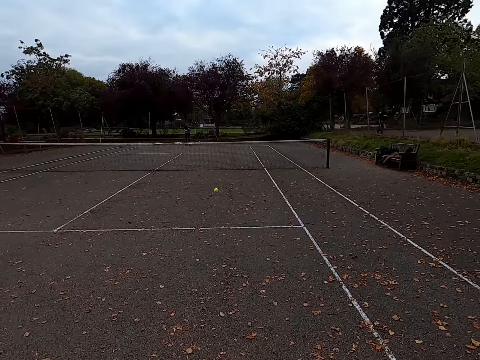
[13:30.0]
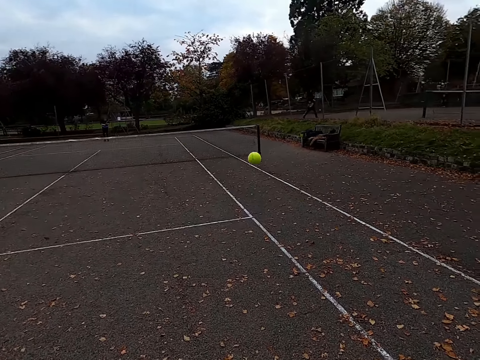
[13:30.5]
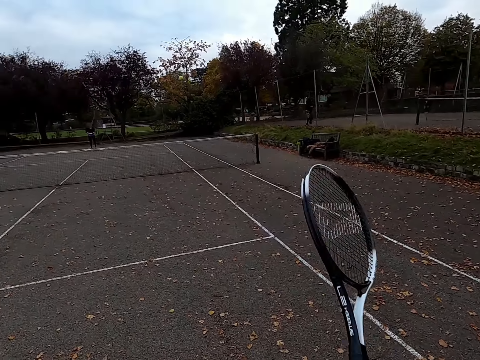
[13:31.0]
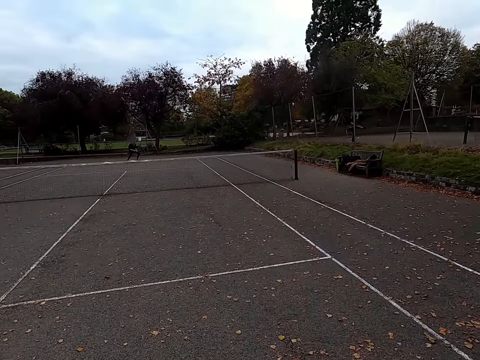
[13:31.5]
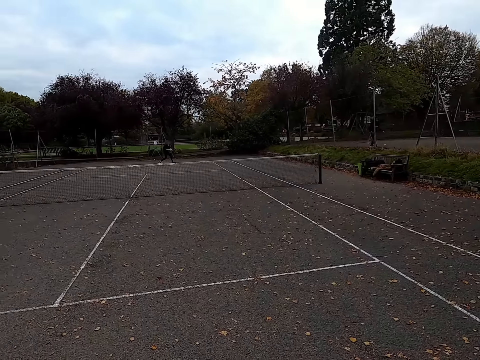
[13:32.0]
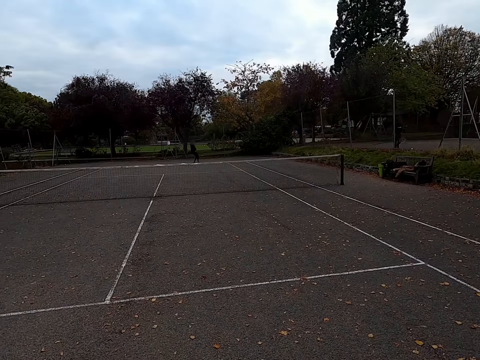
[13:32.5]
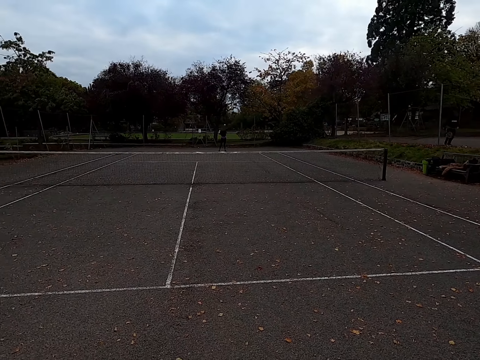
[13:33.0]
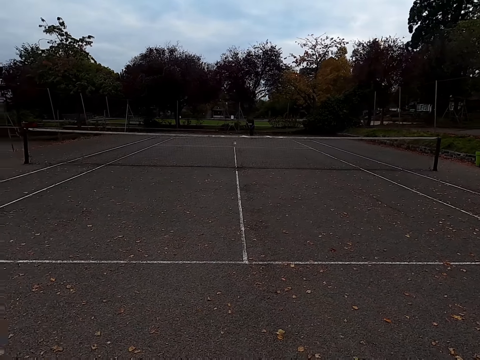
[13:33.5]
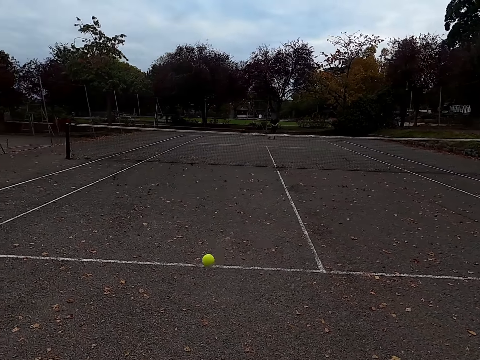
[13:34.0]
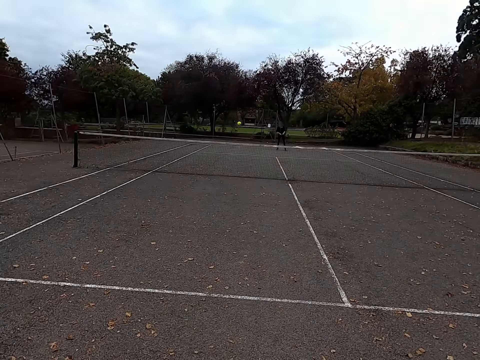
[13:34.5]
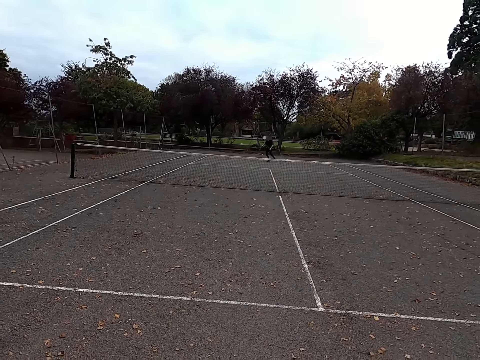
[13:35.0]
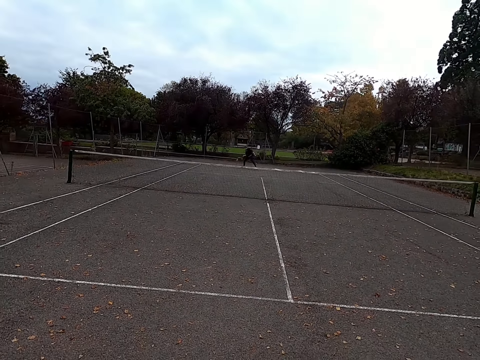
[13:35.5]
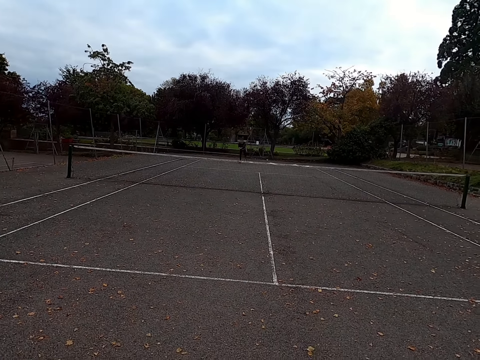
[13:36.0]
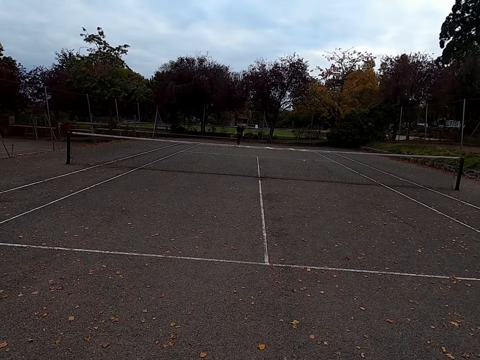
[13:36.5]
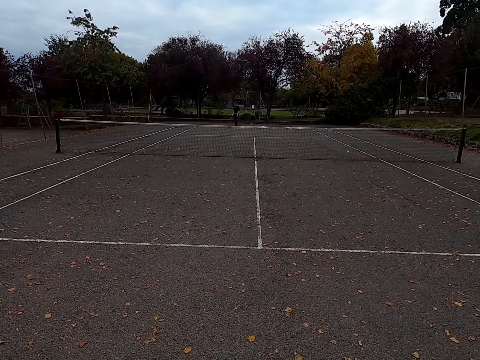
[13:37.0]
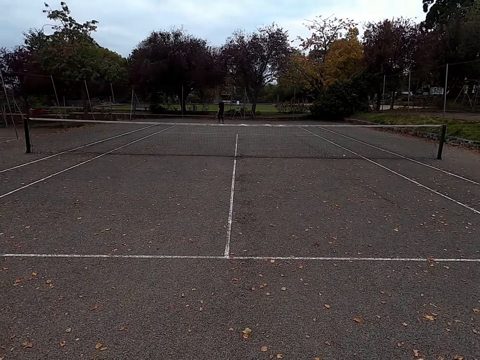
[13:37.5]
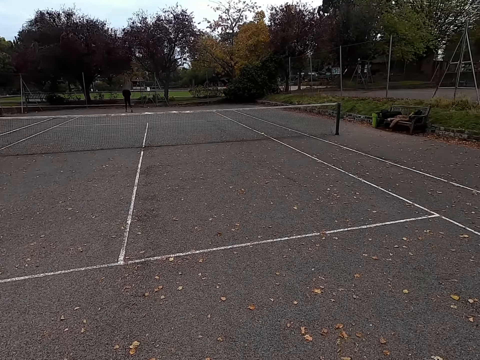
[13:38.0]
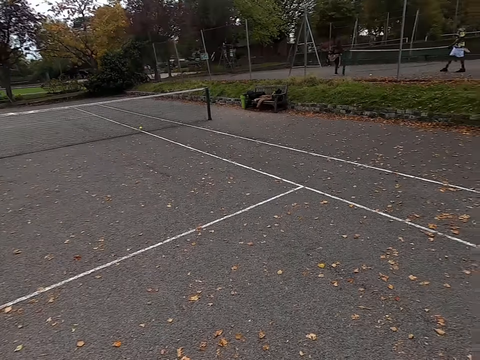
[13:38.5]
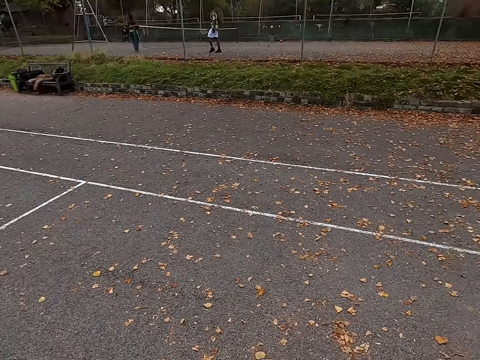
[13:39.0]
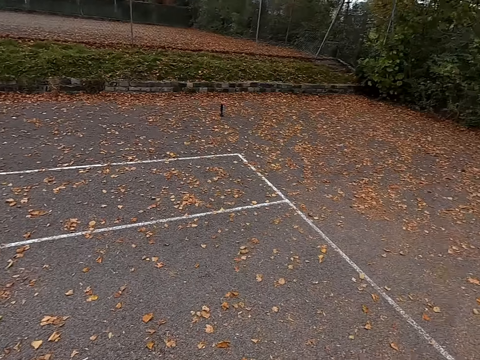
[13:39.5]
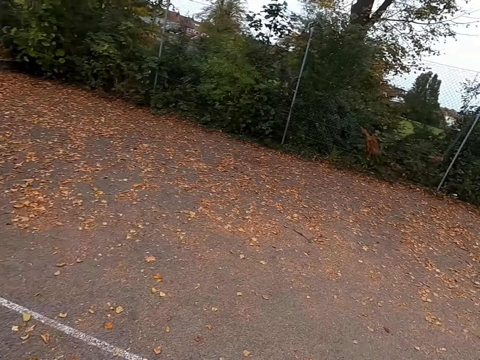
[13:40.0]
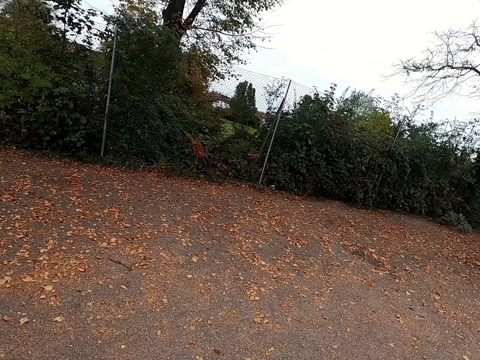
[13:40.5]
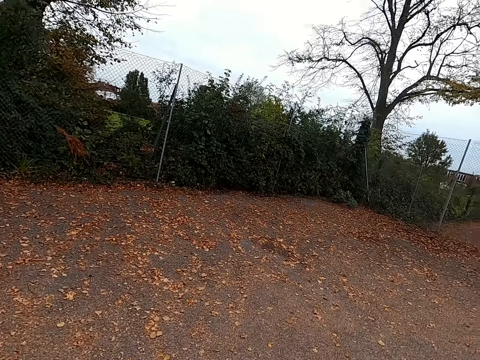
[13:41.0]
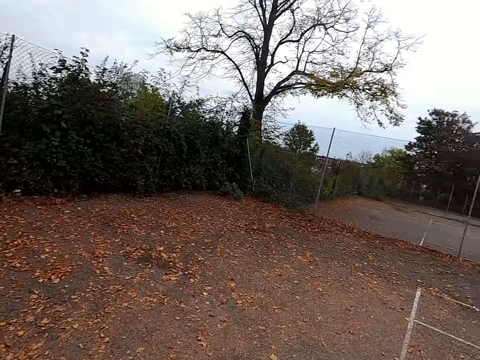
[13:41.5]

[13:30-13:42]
A woman hits the tennis ball with a racquet. The camera wearer hits the tennis ball with a racquet. The woman hits the tennis ball with a racquet. The camera wearer hits the tennis ball with a racquet. The woman hits the tennis ball with a racquet. The camera wearer looks around the tennis court. They walk around.

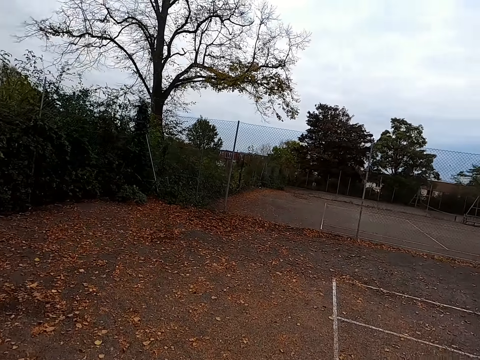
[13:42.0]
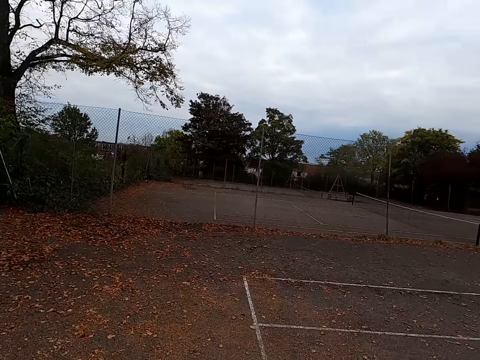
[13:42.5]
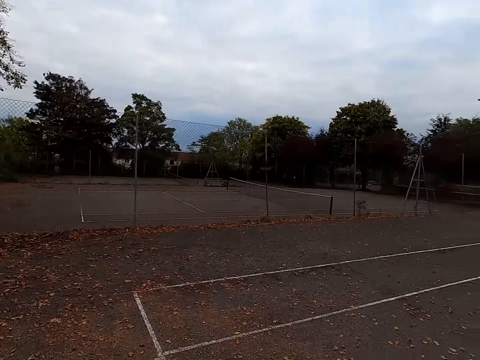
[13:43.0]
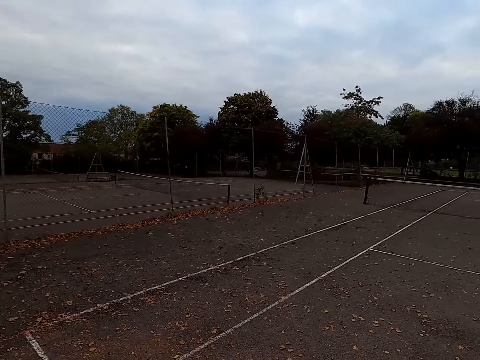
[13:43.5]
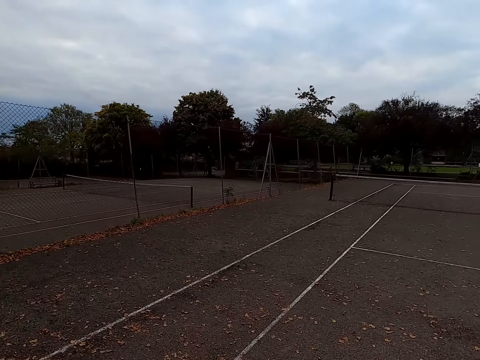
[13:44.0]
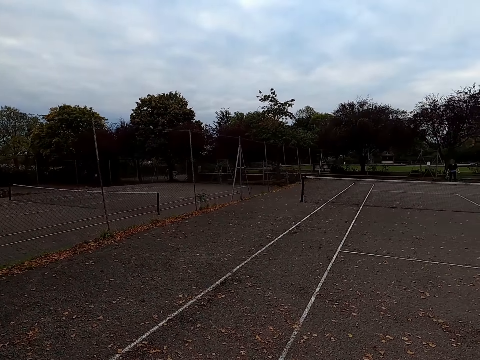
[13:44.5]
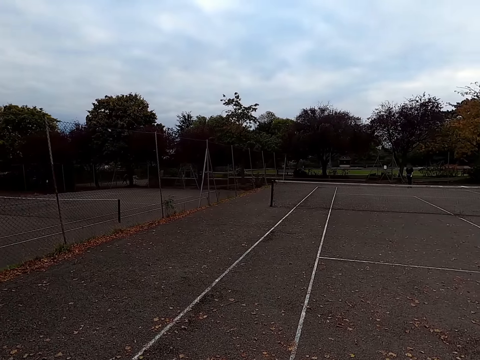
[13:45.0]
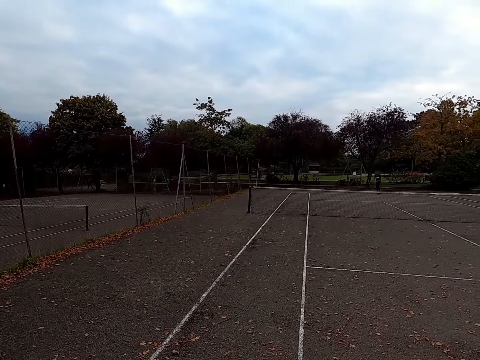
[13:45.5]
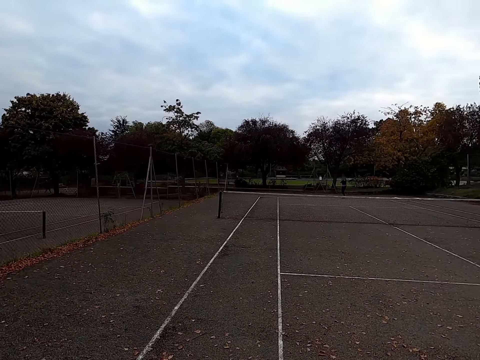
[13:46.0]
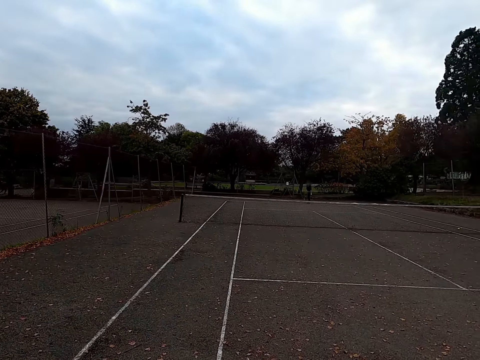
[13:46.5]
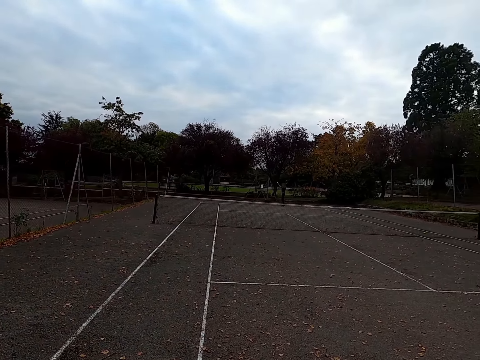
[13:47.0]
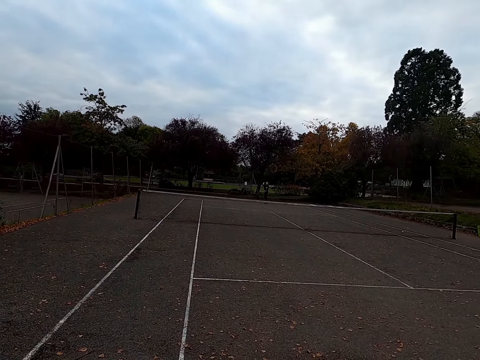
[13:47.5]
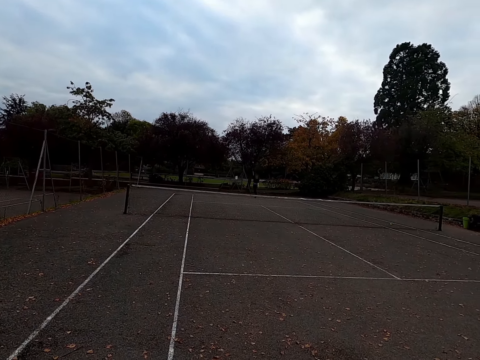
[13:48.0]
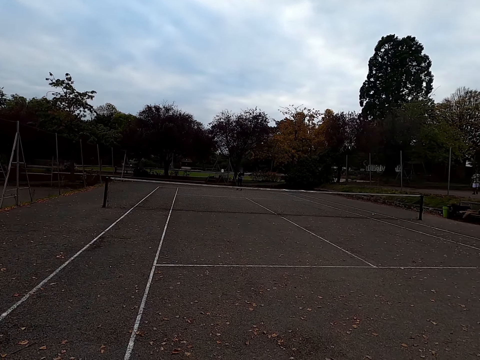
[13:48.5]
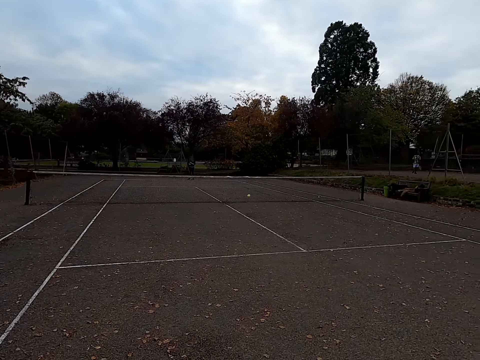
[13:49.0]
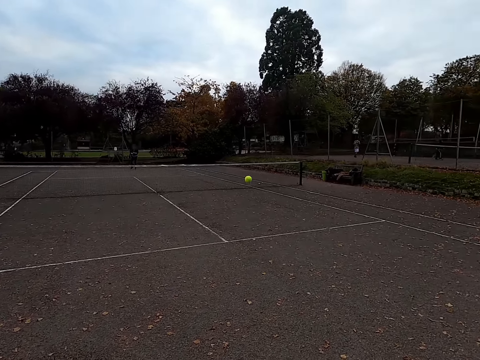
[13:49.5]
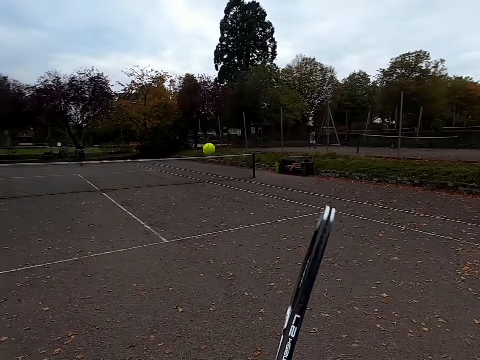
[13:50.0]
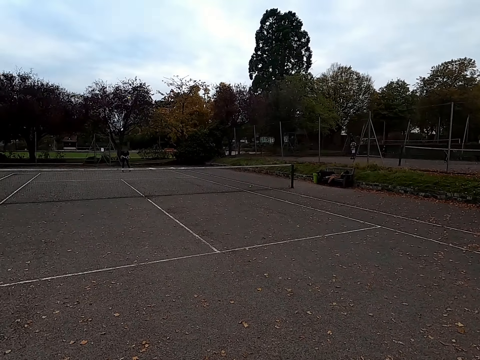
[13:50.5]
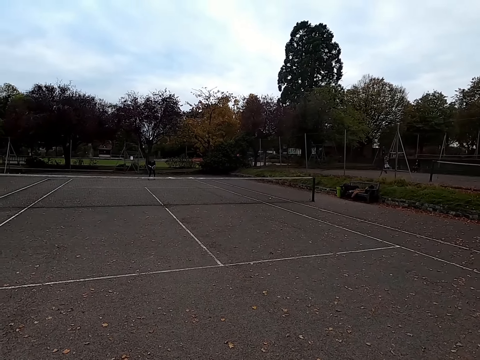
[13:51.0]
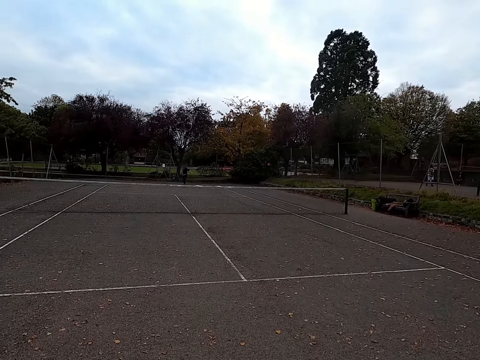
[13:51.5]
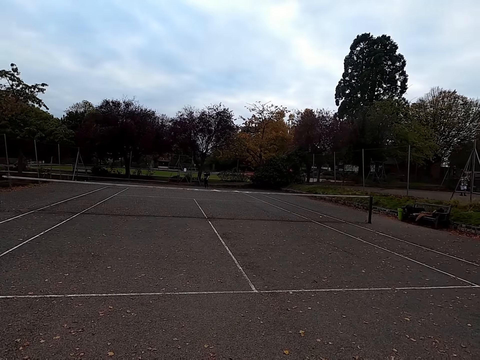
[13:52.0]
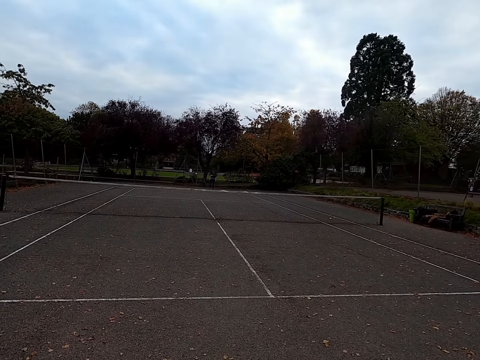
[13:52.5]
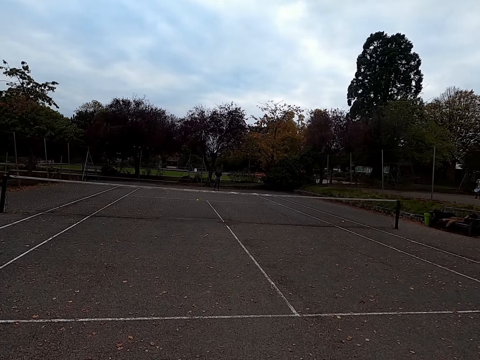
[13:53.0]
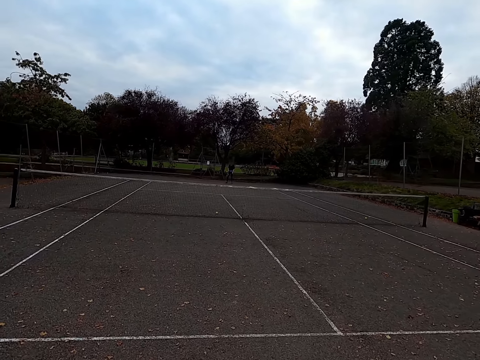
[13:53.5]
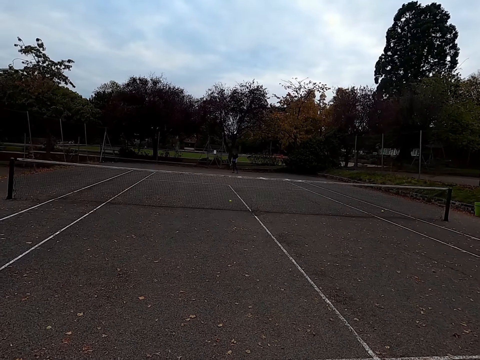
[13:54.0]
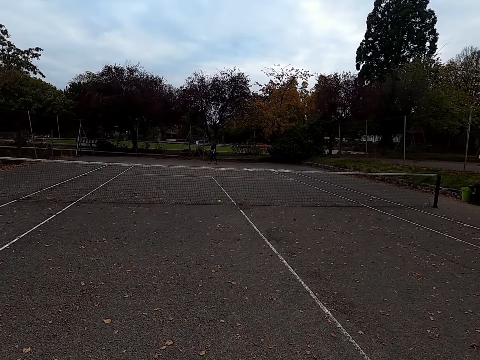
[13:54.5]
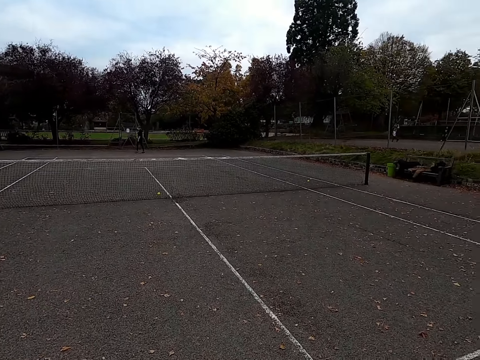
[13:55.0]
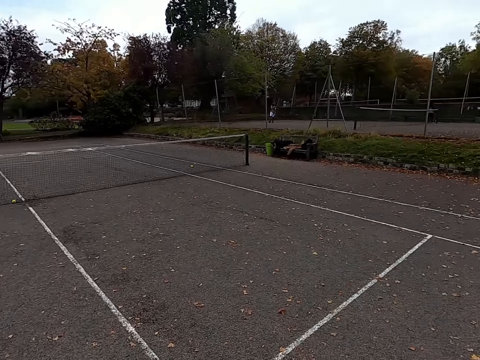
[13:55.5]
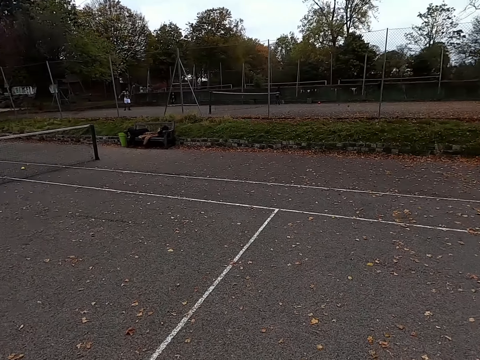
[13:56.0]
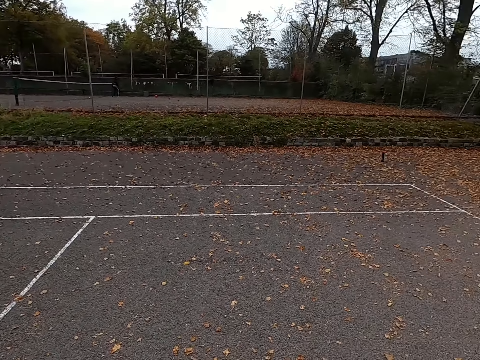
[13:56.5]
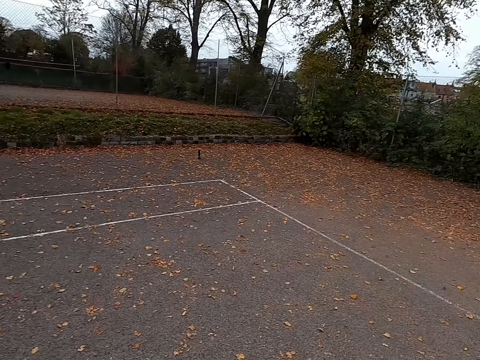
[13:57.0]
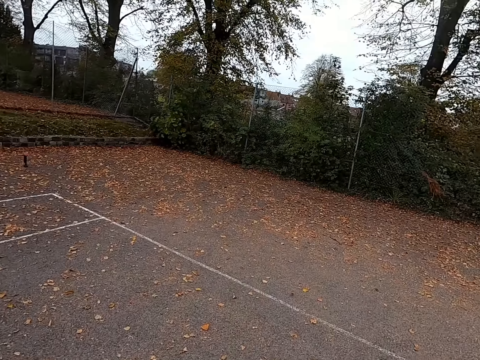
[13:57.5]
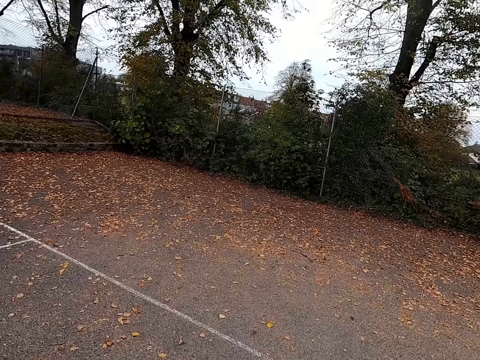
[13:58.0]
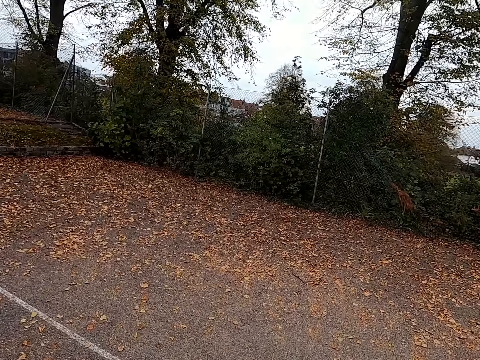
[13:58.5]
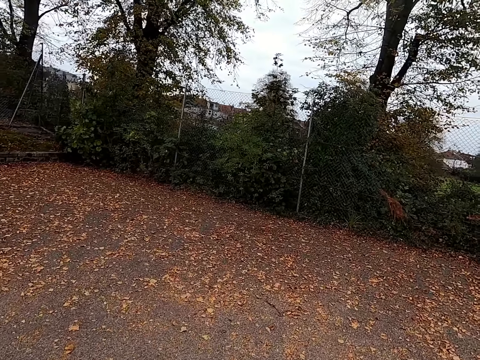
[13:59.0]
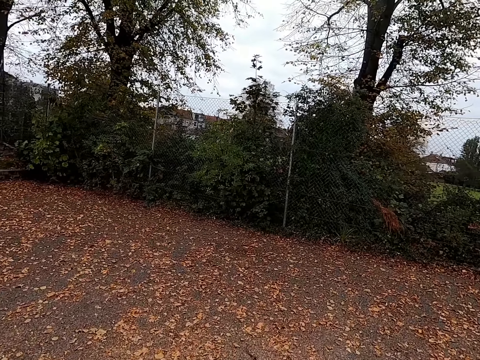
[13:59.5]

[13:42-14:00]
The camera wearer walks around the tennis court. A woman hits the tennis ball with a racquet. The camera wearer hits the tennis ball with a racquet. The woman hits the tennis ball with a racquet. The camera wearer walks around the tennis court.
